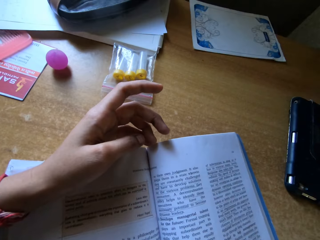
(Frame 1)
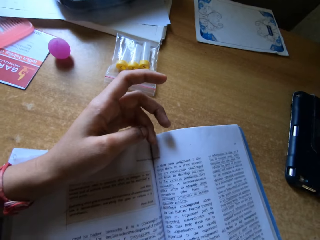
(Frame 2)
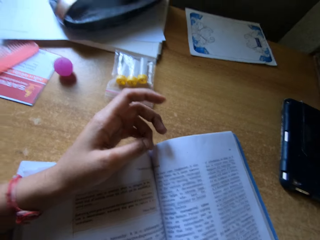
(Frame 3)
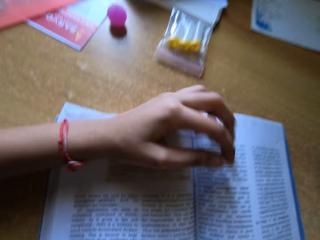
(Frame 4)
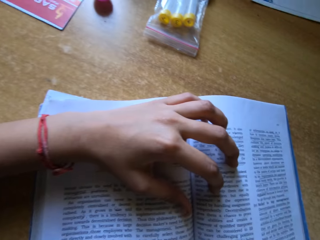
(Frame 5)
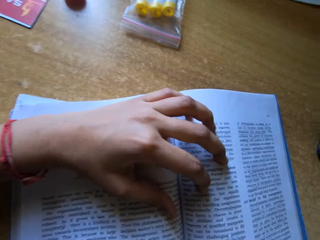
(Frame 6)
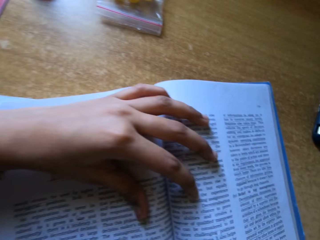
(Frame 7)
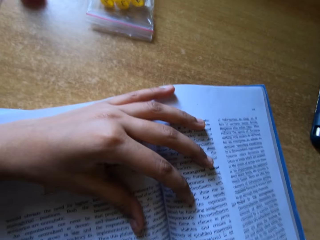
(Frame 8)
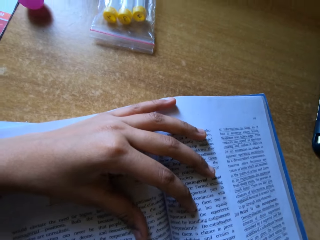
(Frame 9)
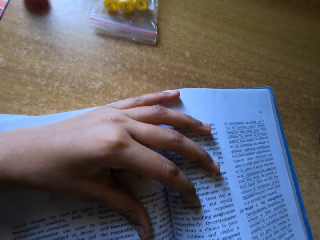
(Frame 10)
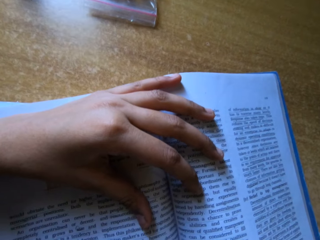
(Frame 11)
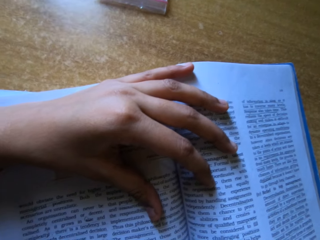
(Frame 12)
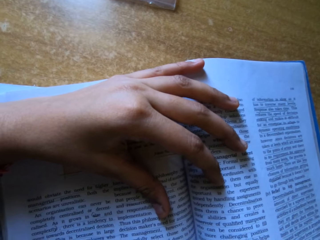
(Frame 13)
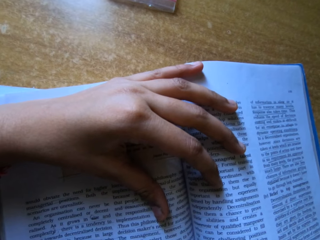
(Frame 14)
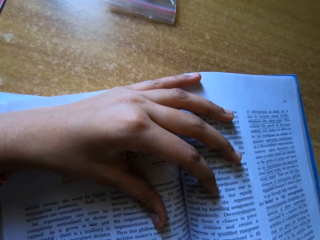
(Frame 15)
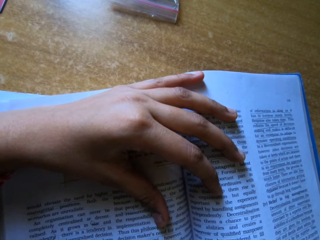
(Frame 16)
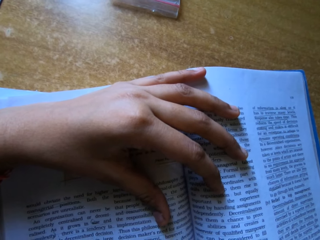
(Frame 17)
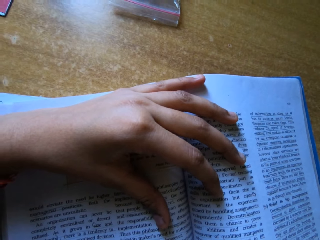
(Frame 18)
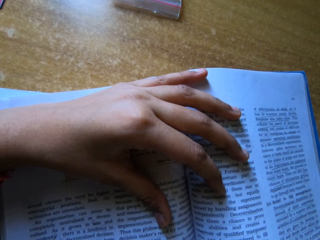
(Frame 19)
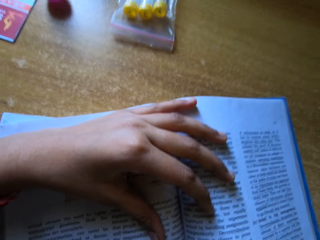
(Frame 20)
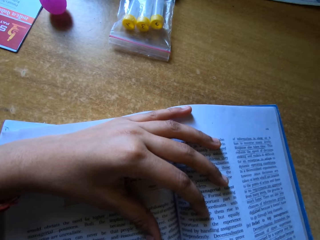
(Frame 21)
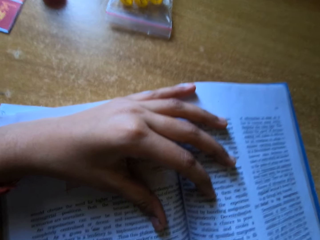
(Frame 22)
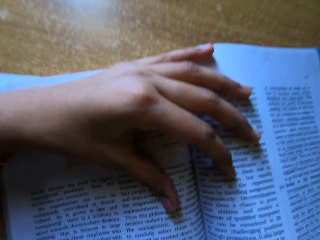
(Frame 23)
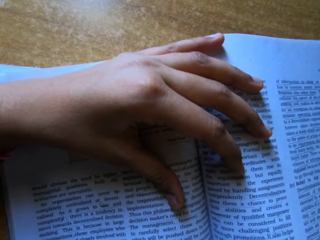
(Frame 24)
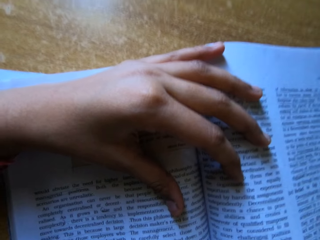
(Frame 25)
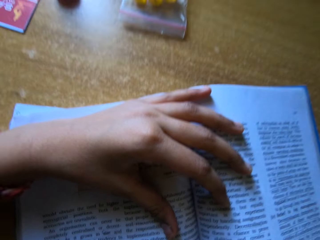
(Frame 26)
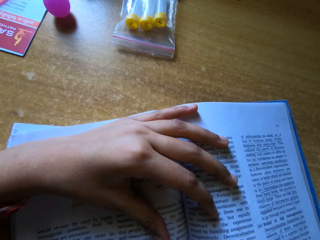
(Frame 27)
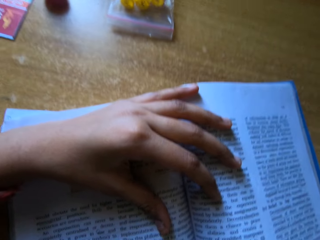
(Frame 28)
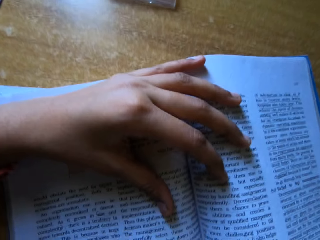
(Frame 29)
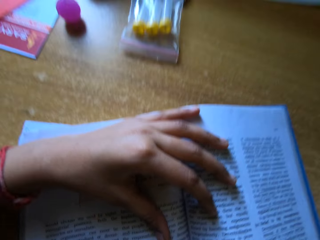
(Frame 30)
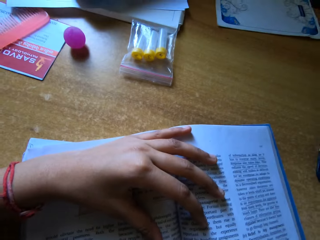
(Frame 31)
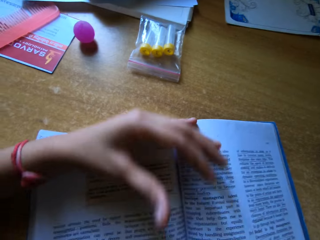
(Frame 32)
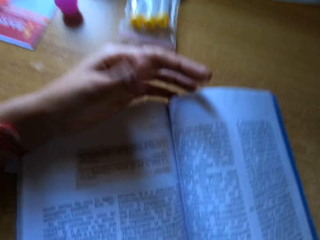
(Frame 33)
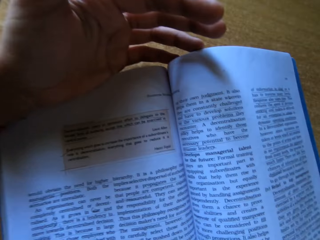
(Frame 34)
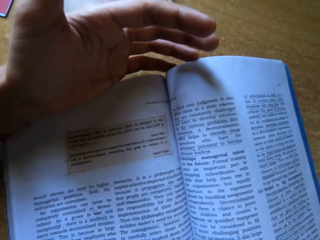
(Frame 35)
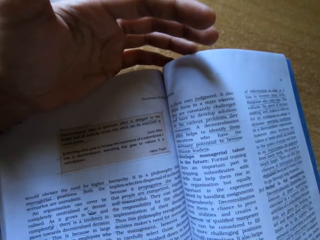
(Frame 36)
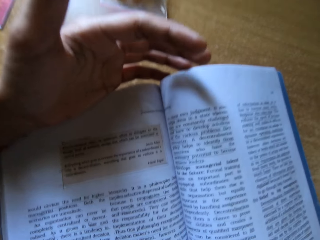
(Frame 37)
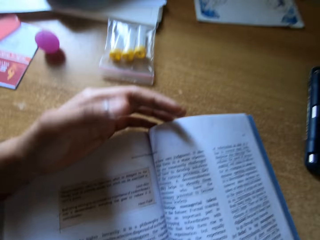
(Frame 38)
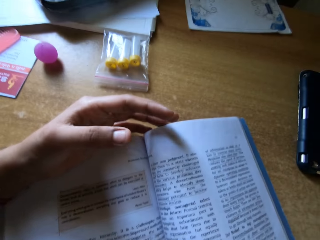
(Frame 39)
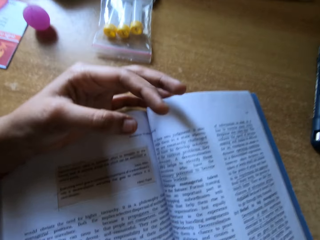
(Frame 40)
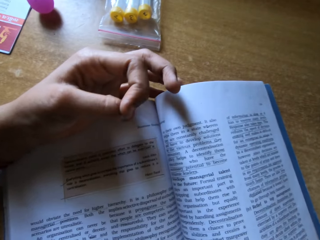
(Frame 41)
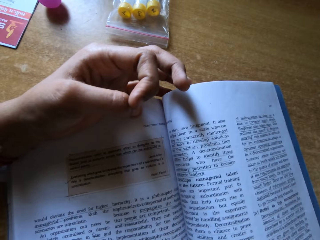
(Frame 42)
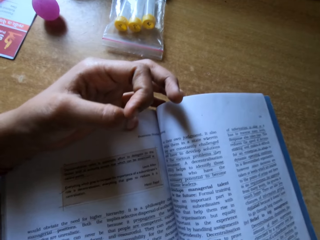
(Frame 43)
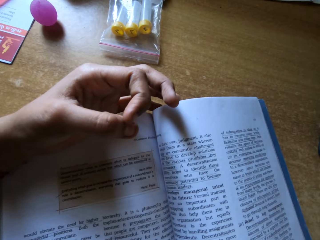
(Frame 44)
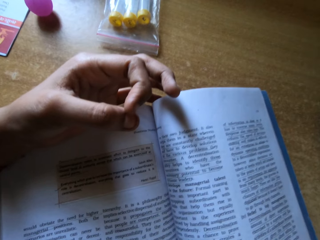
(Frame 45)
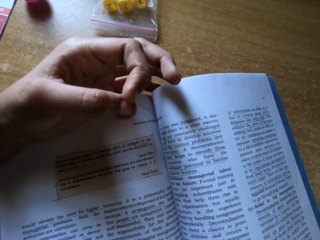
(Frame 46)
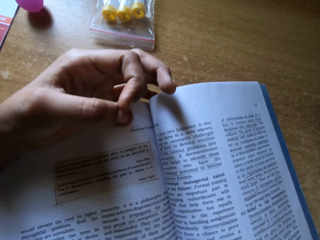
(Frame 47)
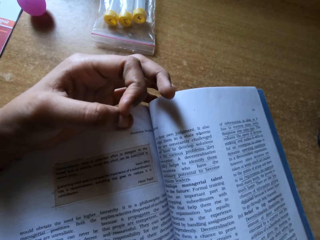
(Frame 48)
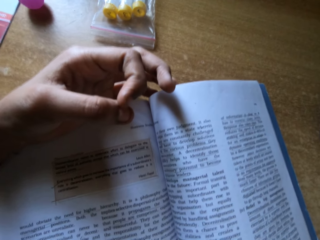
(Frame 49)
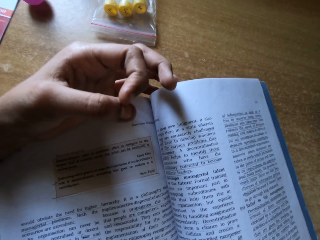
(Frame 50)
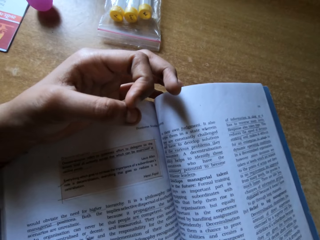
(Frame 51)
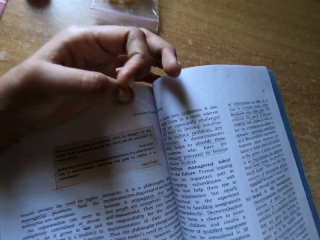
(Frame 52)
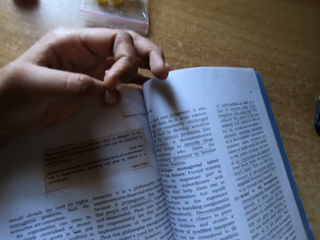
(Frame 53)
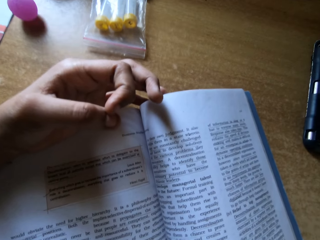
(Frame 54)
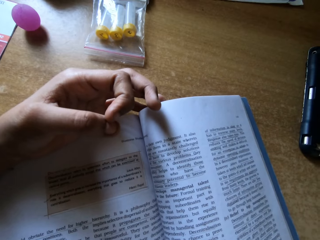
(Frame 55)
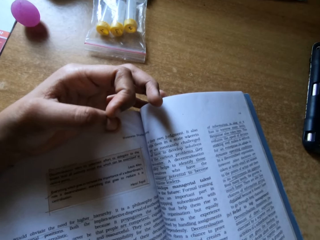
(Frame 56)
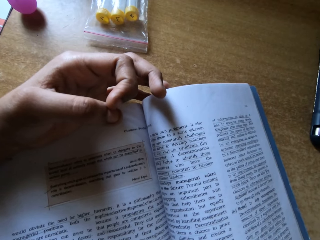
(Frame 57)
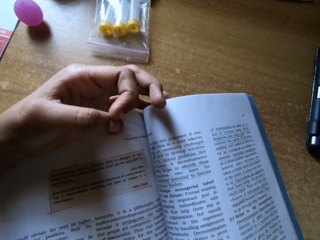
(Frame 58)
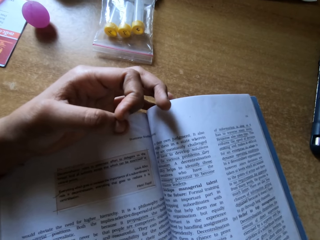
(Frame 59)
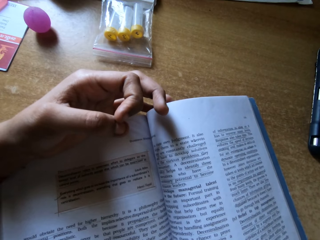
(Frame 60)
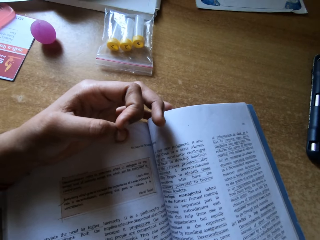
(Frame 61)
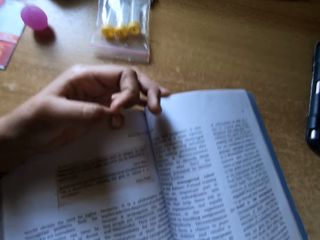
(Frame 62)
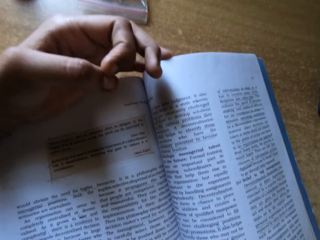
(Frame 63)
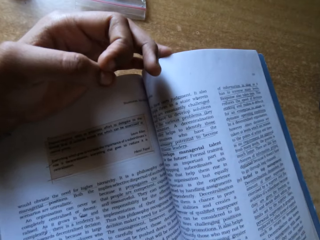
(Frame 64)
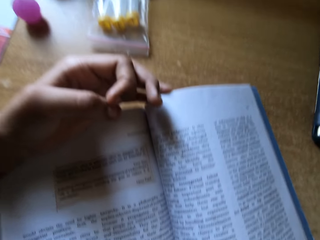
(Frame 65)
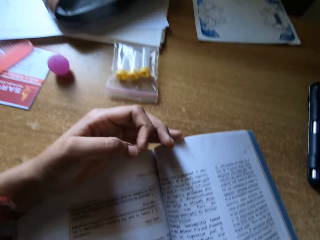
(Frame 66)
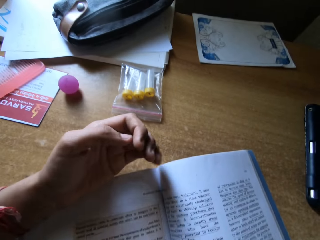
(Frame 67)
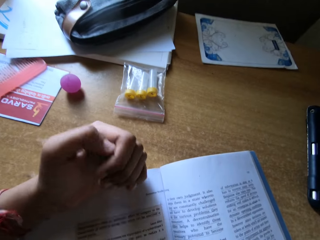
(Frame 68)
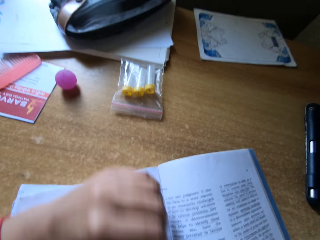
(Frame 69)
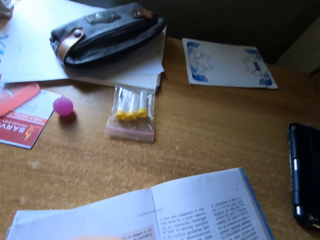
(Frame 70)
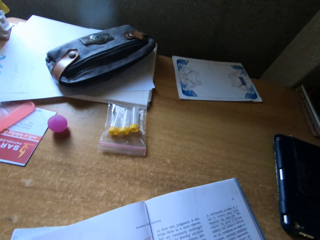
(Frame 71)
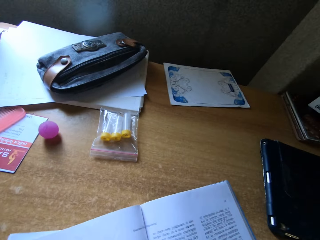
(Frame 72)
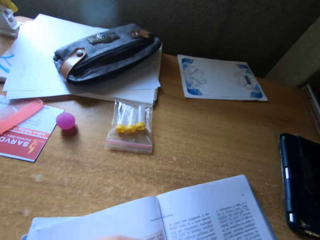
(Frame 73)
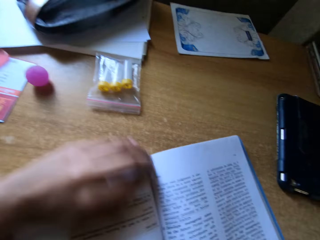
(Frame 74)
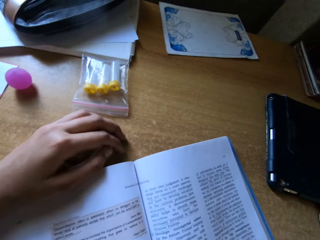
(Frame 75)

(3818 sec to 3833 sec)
The camera wearer holds a book with her left hand. She reads the book.

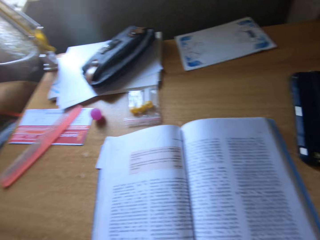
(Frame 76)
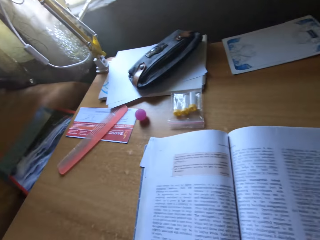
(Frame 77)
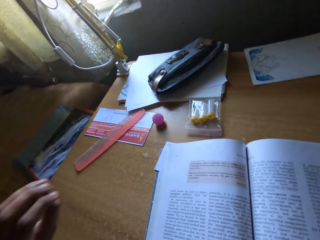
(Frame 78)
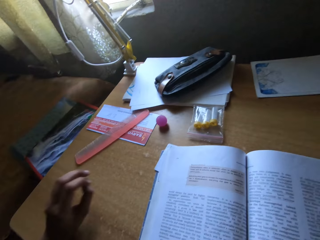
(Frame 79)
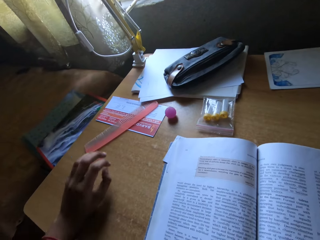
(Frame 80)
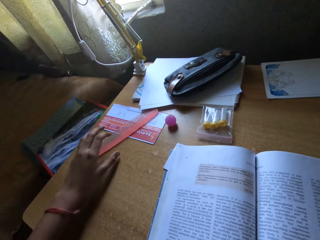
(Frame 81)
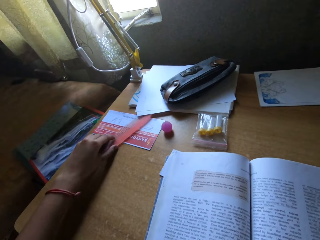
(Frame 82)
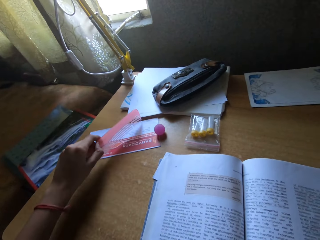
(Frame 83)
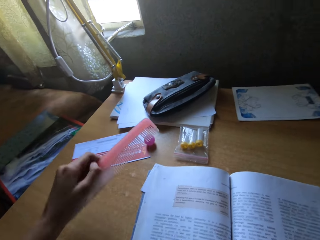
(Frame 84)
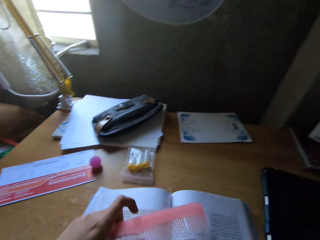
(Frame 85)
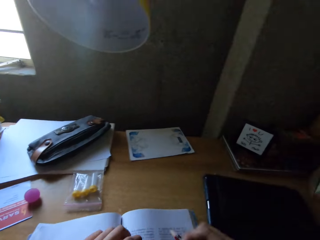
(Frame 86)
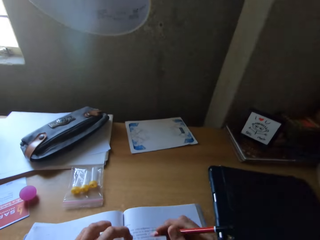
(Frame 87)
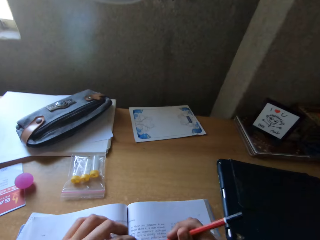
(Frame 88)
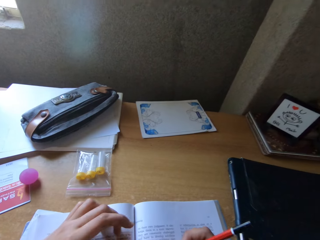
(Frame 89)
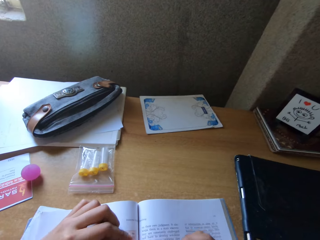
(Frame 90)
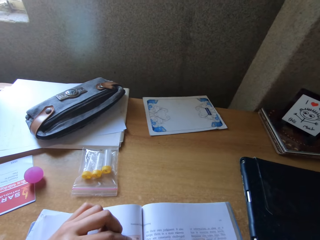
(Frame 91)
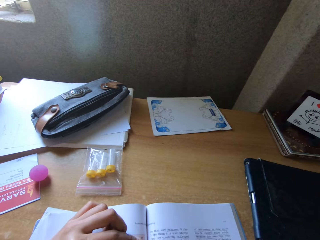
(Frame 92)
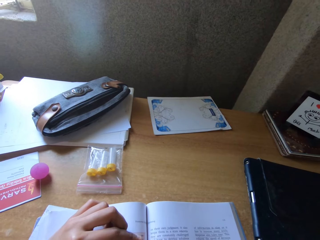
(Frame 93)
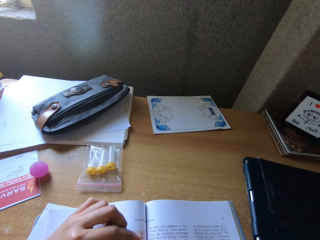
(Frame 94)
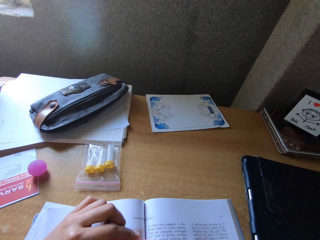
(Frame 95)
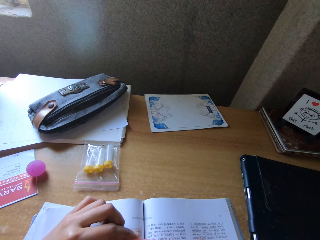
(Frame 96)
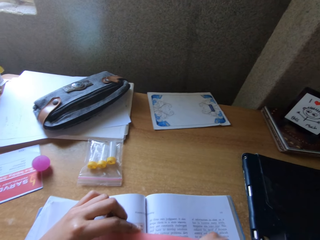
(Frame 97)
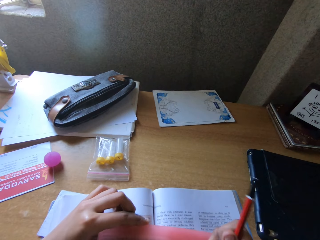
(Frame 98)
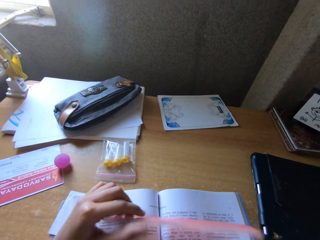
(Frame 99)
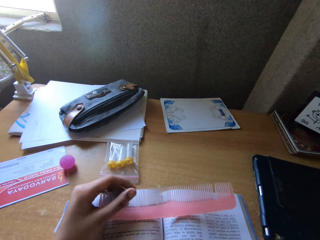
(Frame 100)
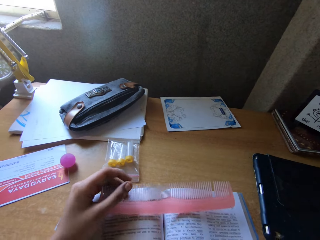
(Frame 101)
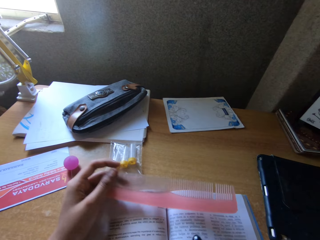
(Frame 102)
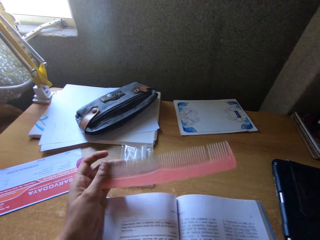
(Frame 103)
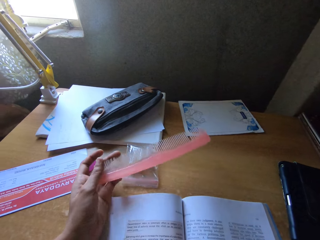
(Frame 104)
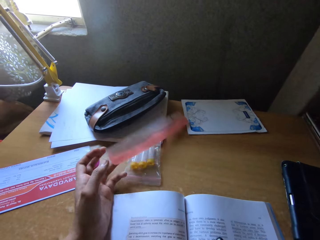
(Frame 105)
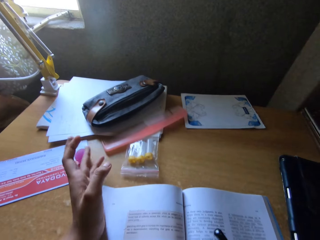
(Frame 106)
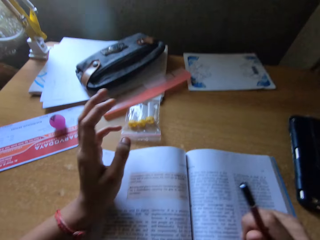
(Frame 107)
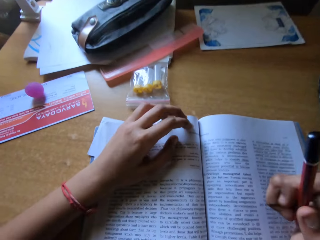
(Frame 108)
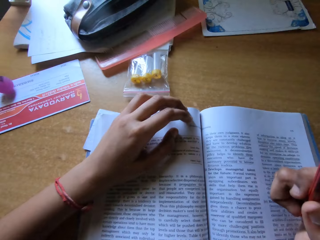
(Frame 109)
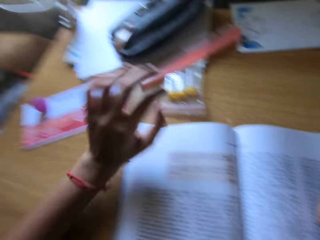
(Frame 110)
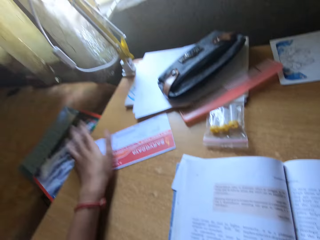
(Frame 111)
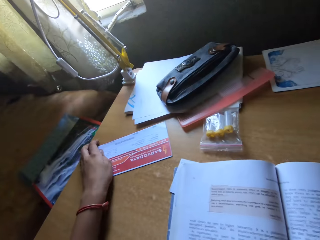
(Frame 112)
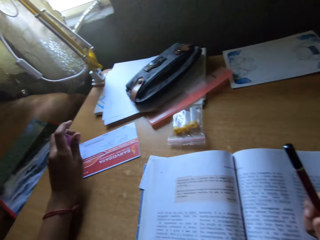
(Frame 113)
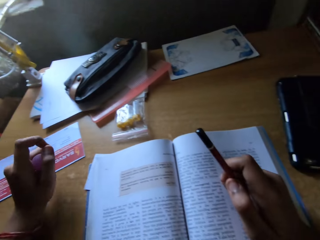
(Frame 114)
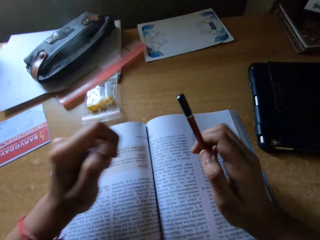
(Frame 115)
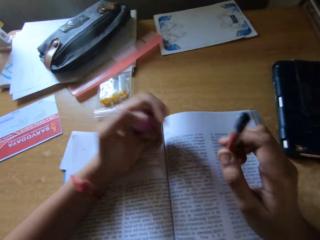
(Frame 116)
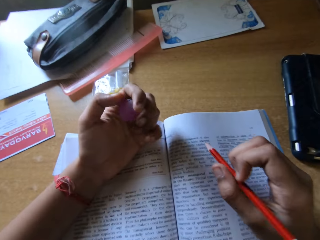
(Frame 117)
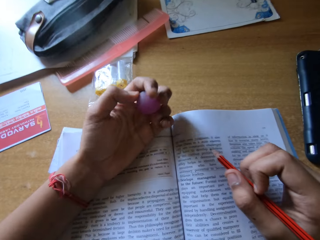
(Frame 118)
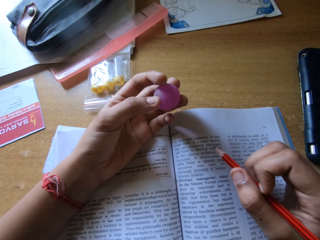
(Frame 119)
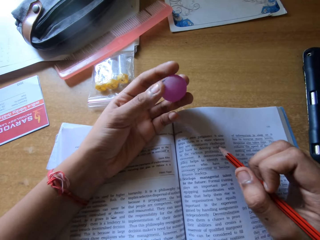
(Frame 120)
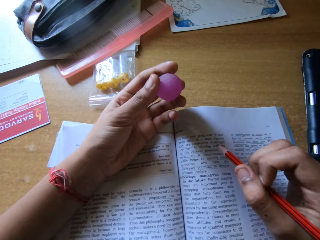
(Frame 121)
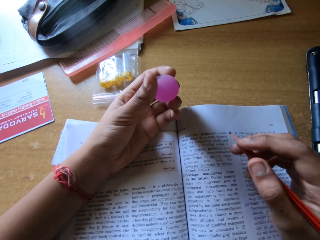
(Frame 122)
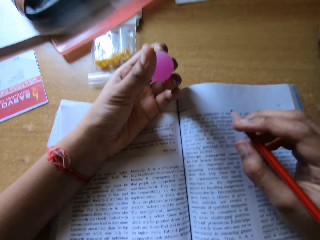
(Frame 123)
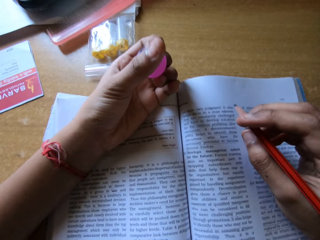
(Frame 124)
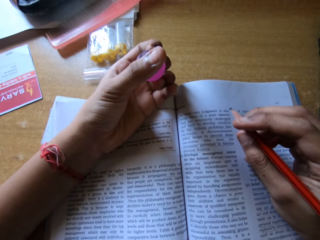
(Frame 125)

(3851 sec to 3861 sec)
The camera wearer picks up a hair comb with her left hand. She reads on a book. She drops the hair comb on the table. She picks up a small ball from the table.
